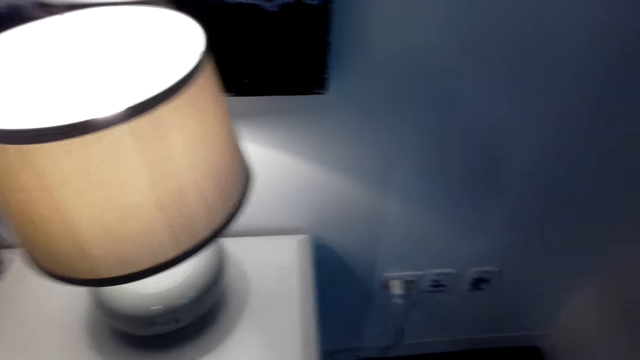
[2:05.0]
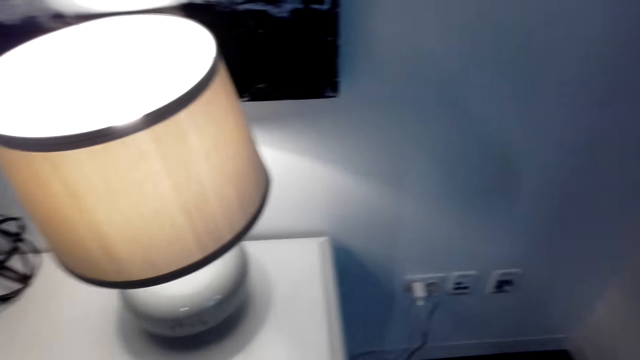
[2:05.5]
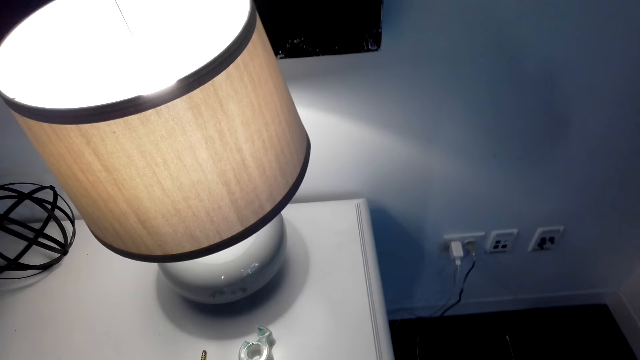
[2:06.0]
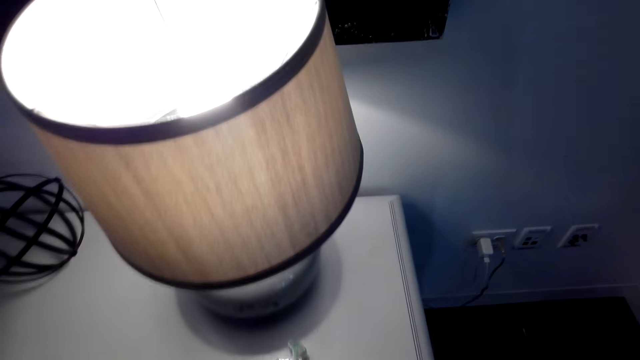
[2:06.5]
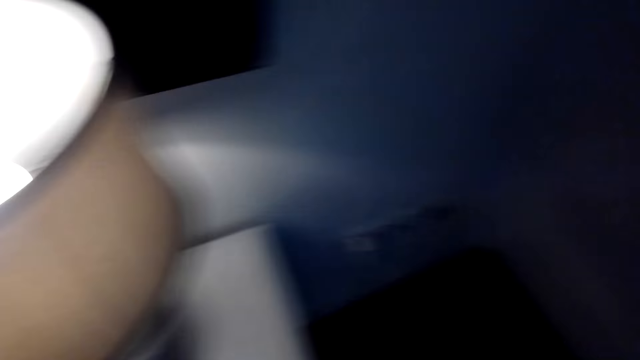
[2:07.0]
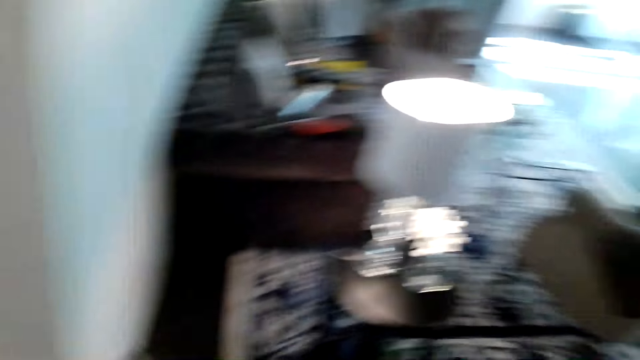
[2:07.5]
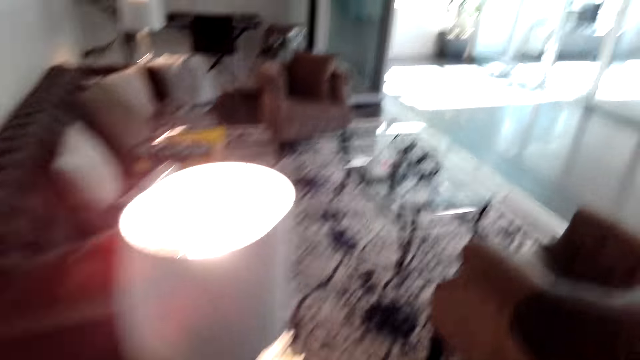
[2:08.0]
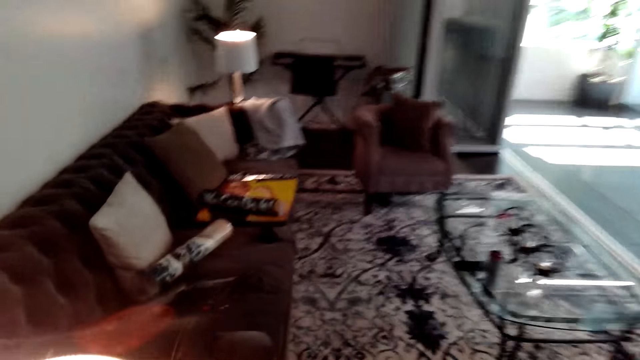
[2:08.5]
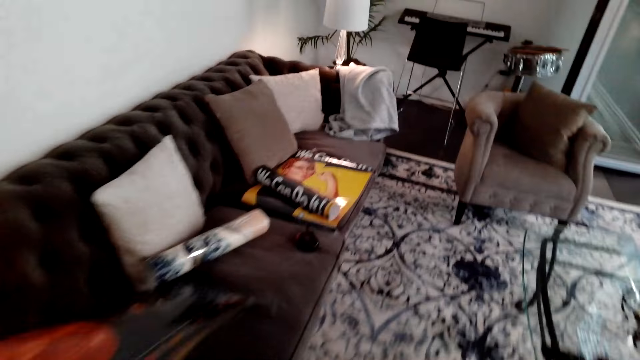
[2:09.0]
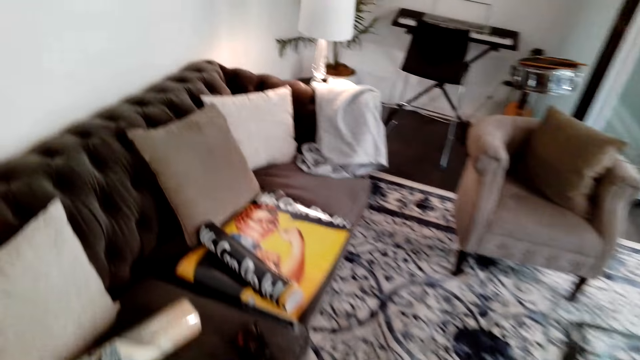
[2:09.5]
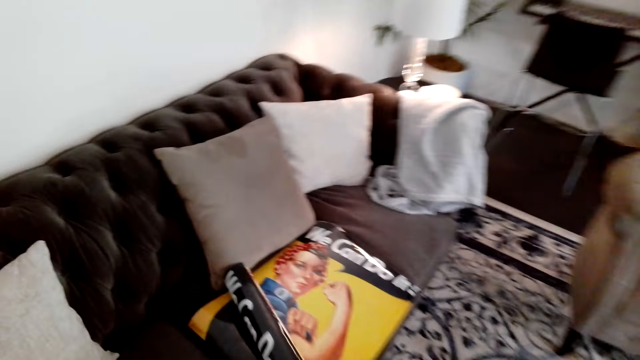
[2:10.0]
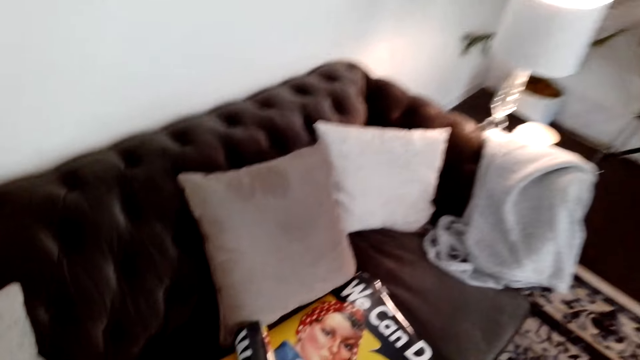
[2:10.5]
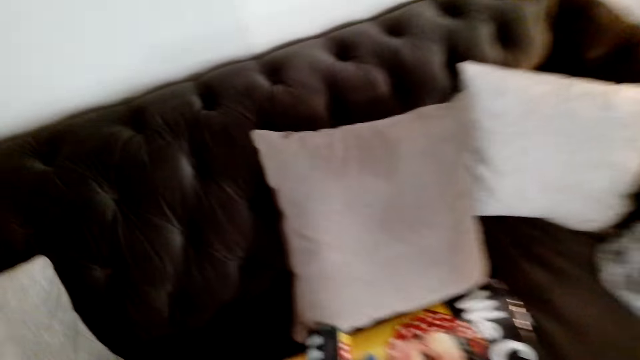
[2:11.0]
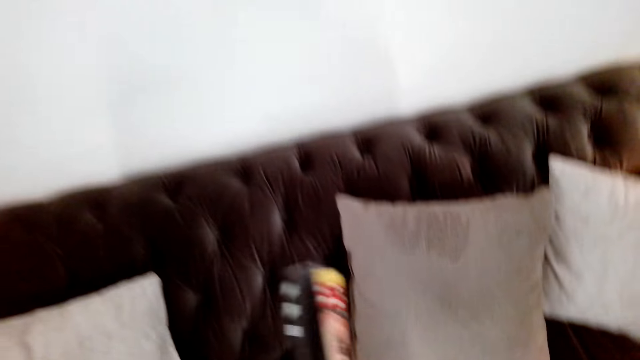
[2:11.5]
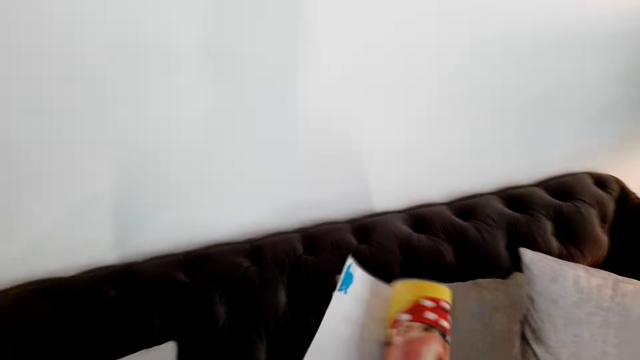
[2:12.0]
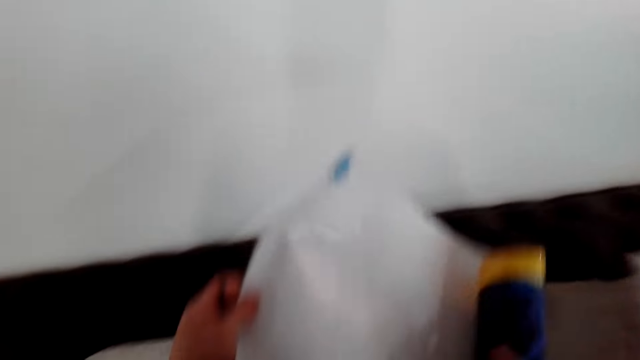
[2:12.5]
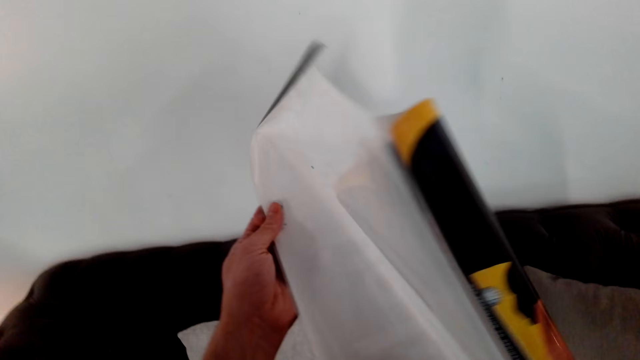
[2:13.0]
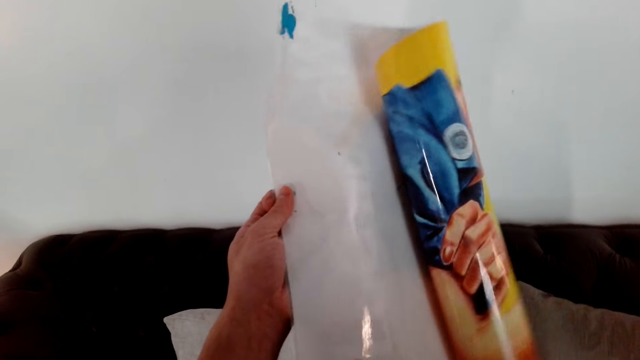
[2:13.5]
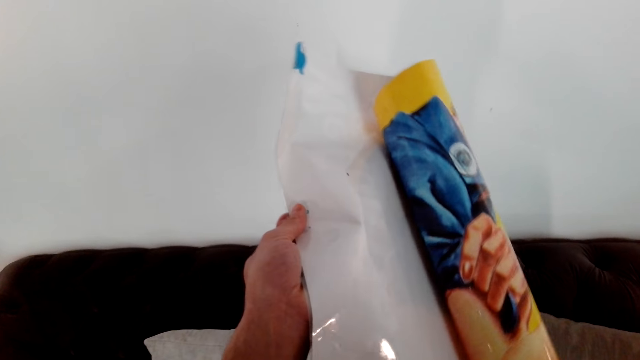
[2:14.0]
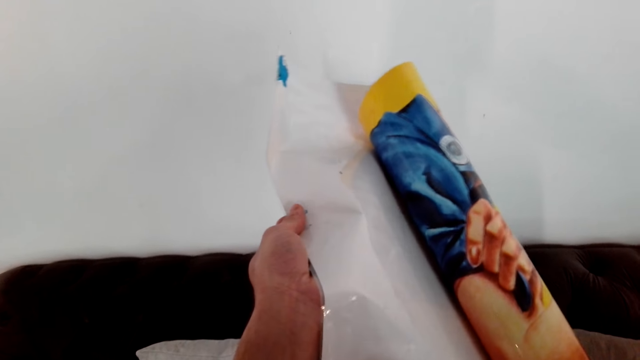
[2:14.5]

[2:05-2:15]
The camera wearer walks. They pick the poster from the sofa. They unfold the poster.

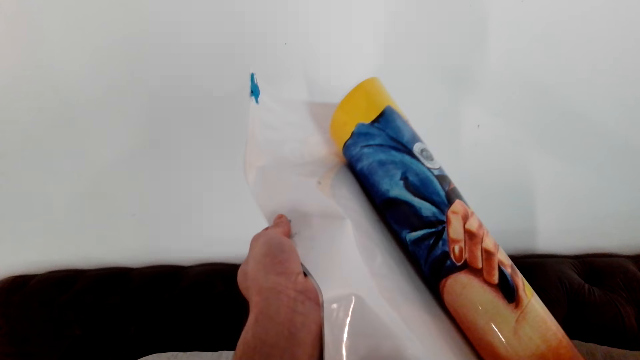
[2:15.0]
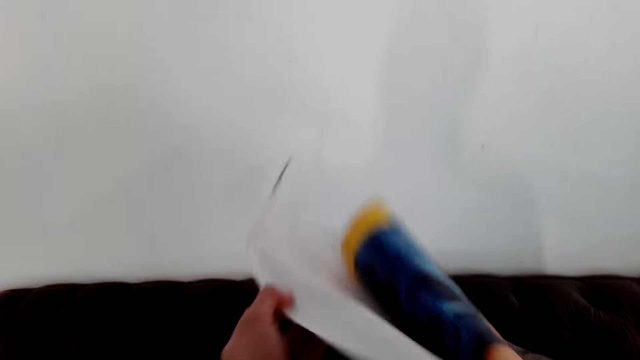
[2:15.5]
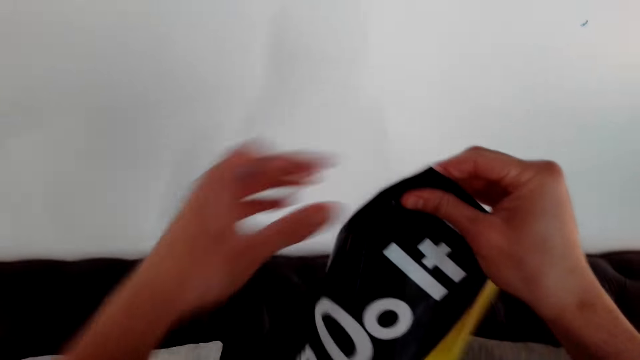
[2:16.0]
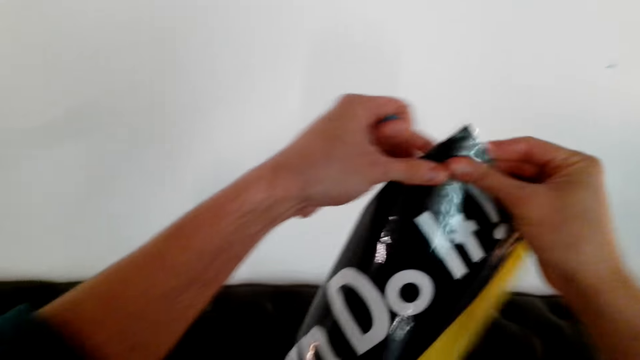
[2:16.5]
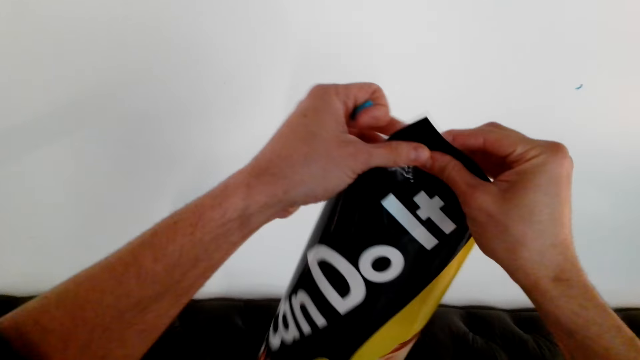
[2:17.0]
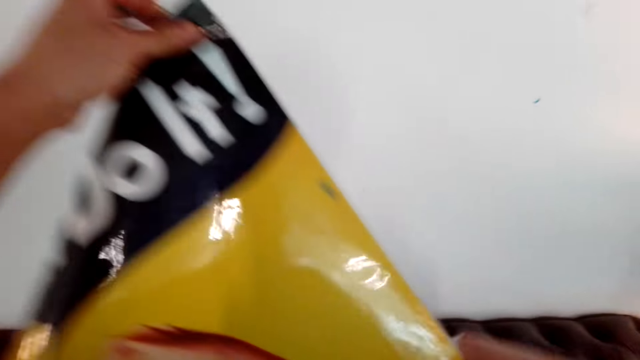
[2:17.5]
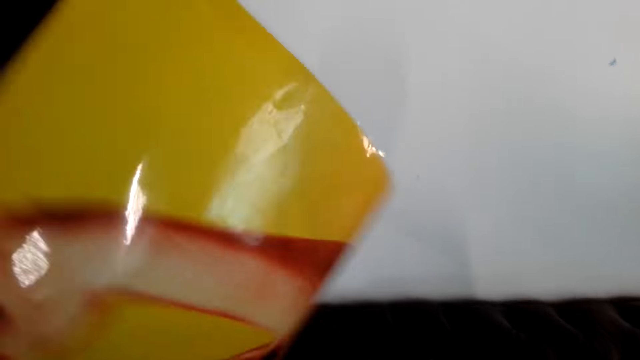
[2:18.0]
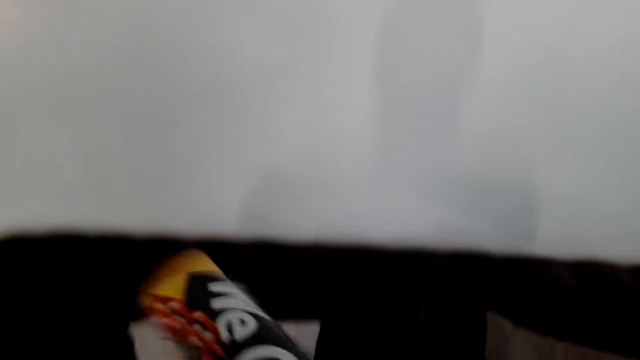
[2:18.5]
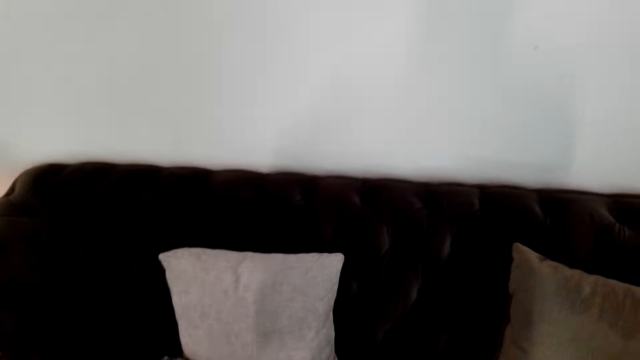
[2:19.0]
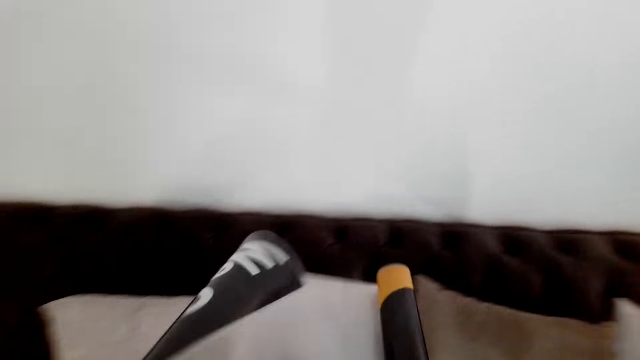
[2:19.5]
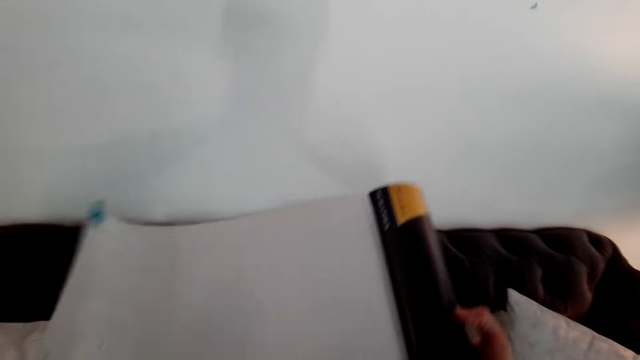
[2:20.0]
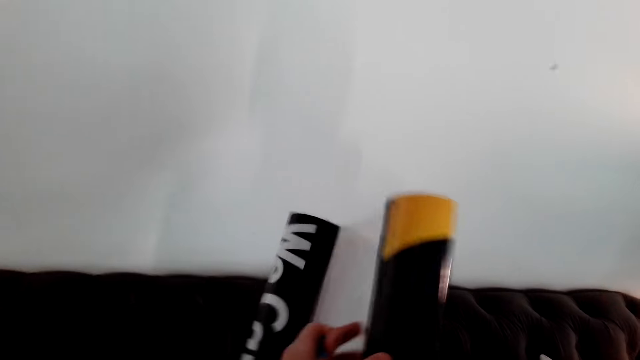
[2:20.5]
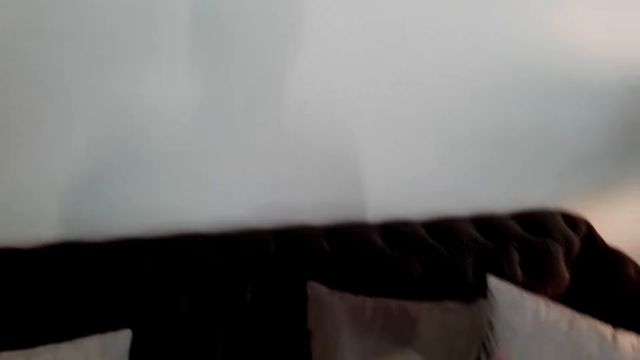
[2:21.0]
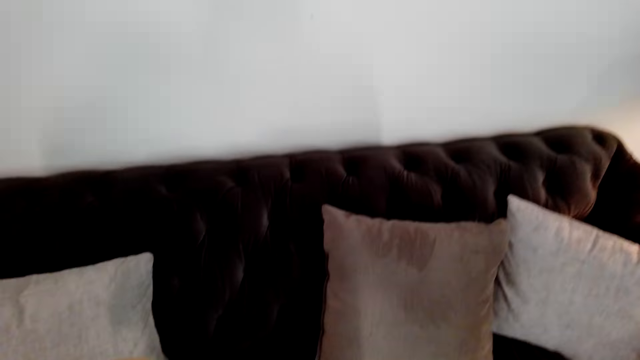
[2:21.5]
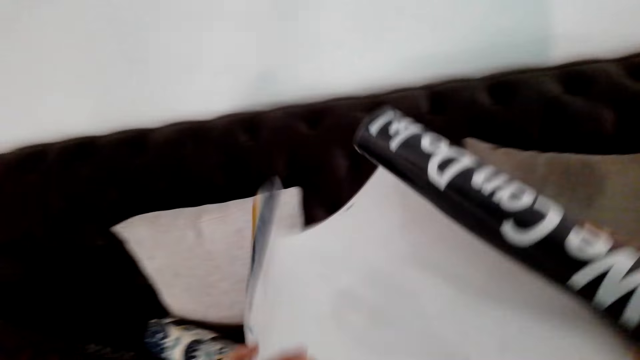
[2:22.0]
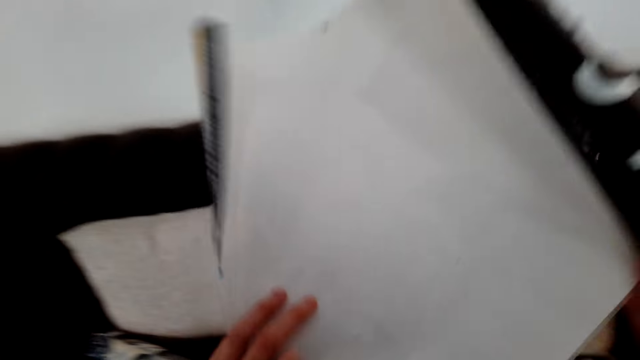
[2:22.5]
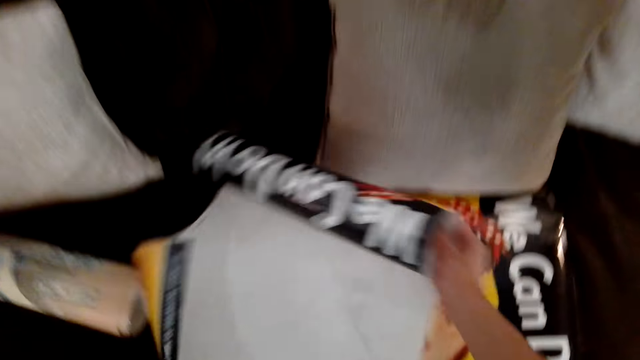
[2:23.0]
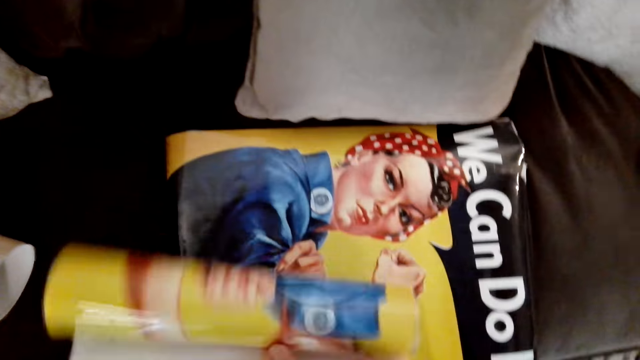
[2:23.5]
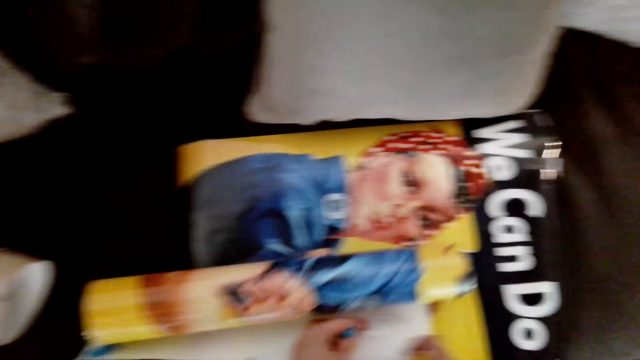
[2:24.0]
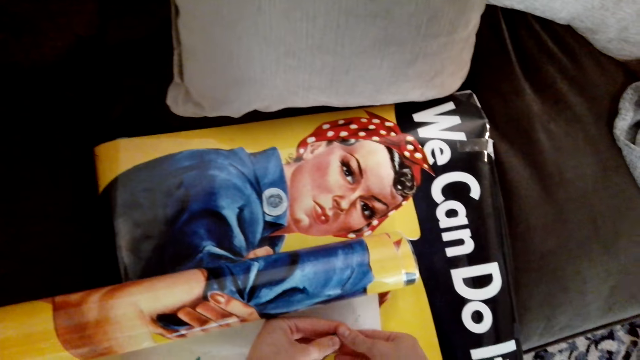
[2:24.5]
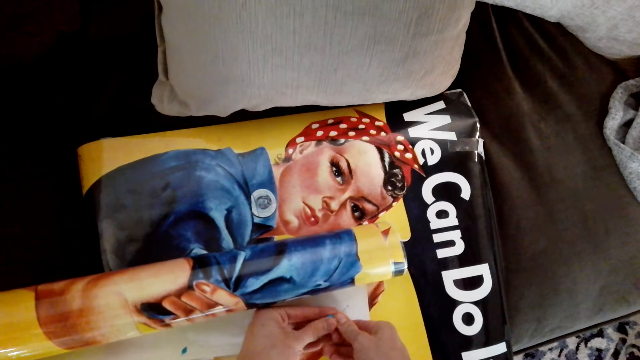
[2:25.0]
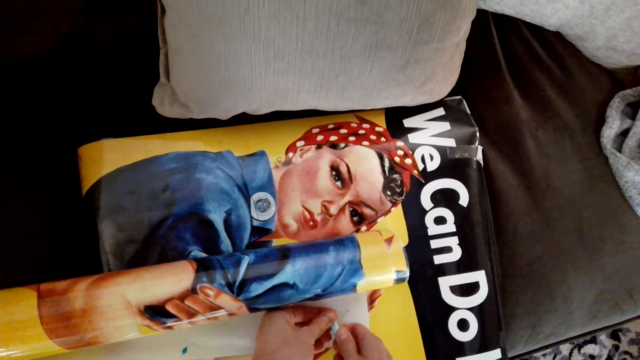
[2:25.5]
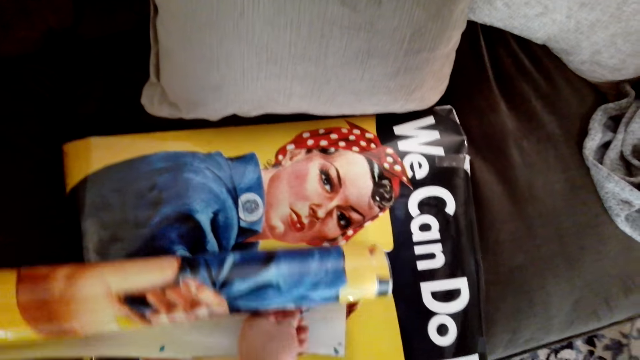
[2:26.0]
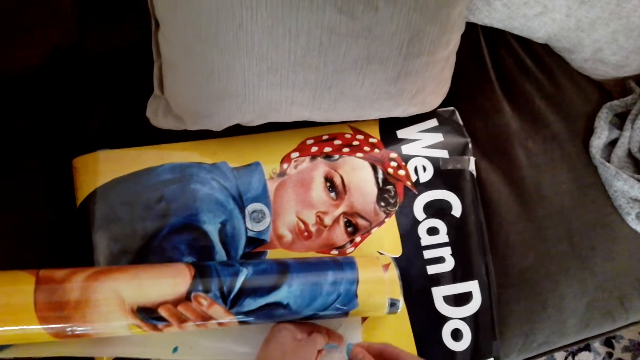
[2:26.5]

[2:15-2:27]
The camera wearer holds the poster or wall picture with the right hand. They hold the poster with the left hand. They straighten the poster. They unfold the poster. They turn the wall picture. They lift the poster. They put the poster on the sofa. They cut the poster tack.
